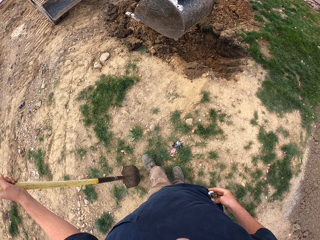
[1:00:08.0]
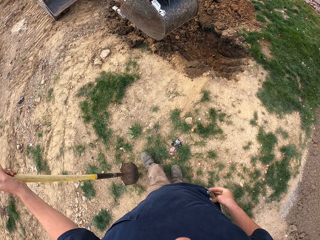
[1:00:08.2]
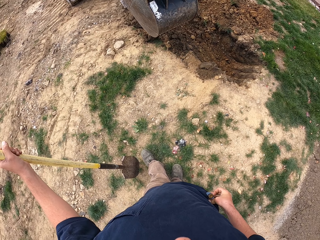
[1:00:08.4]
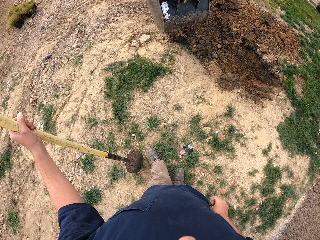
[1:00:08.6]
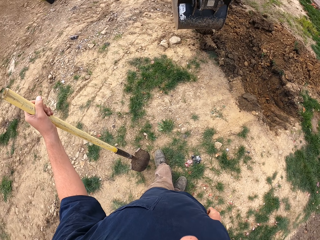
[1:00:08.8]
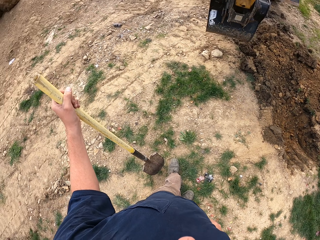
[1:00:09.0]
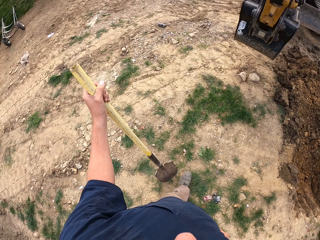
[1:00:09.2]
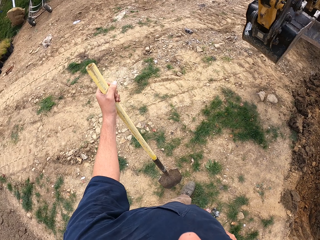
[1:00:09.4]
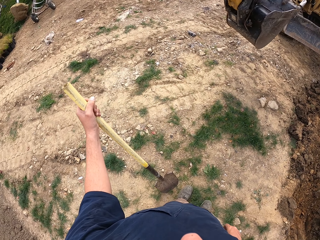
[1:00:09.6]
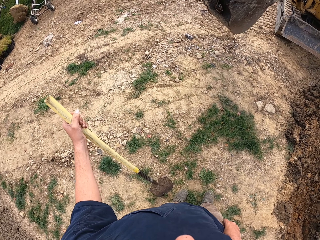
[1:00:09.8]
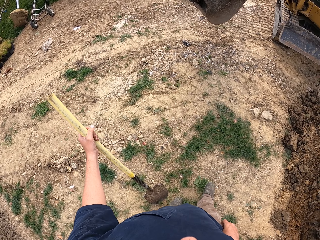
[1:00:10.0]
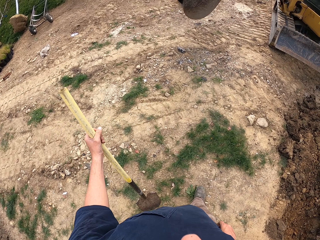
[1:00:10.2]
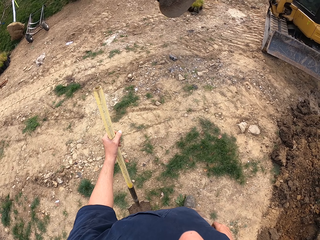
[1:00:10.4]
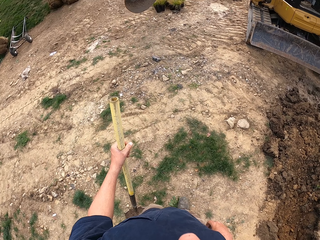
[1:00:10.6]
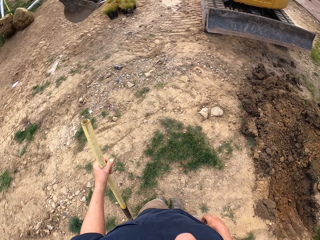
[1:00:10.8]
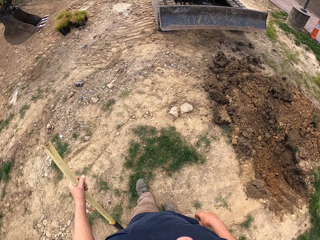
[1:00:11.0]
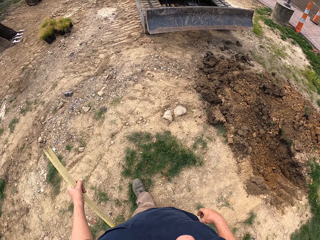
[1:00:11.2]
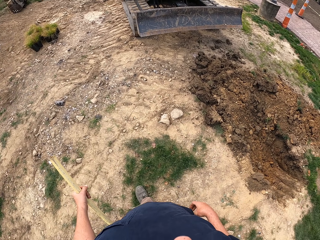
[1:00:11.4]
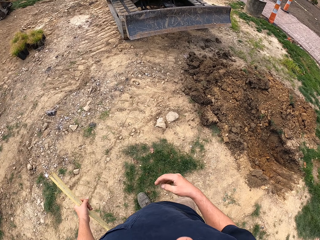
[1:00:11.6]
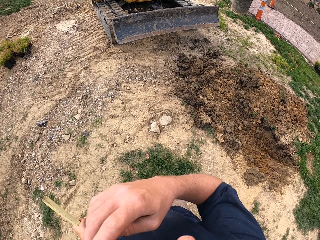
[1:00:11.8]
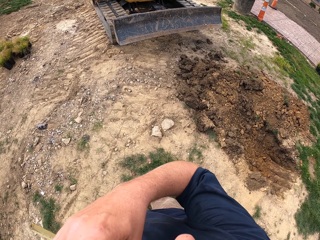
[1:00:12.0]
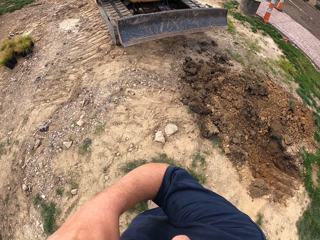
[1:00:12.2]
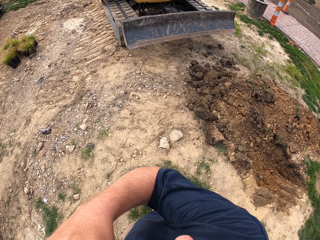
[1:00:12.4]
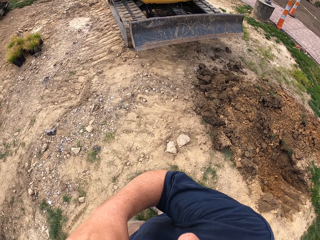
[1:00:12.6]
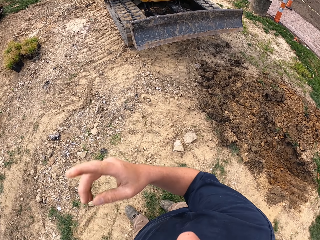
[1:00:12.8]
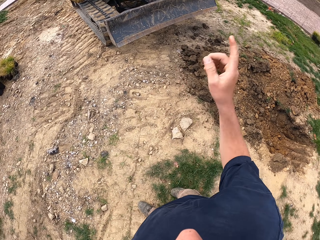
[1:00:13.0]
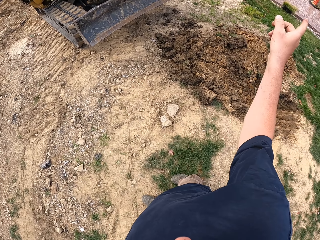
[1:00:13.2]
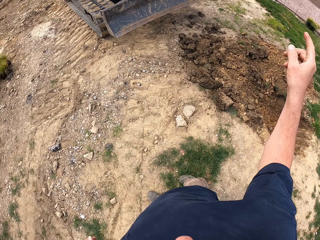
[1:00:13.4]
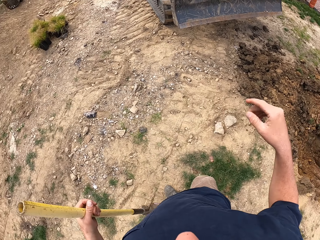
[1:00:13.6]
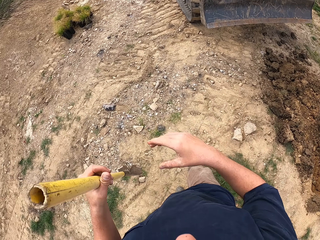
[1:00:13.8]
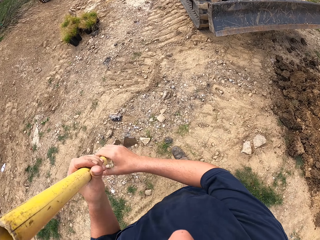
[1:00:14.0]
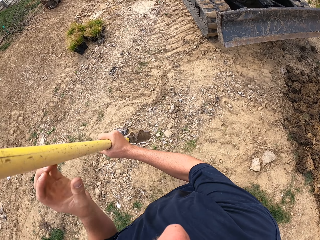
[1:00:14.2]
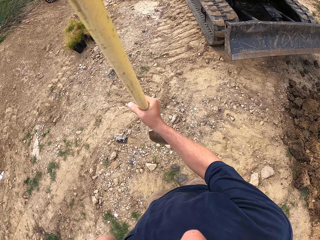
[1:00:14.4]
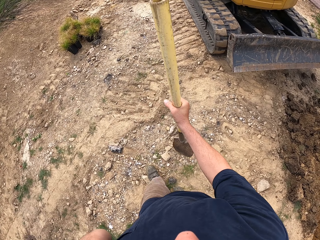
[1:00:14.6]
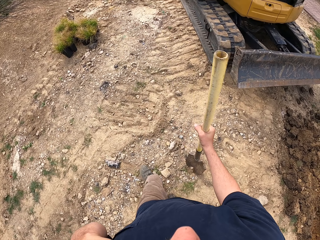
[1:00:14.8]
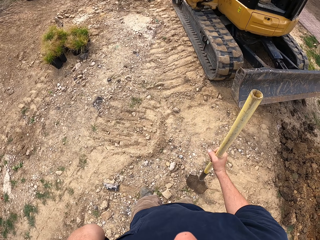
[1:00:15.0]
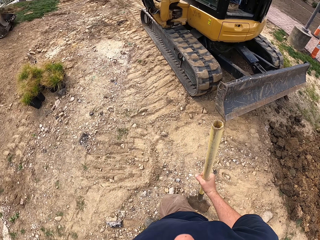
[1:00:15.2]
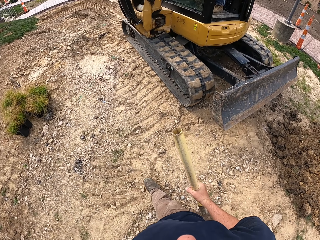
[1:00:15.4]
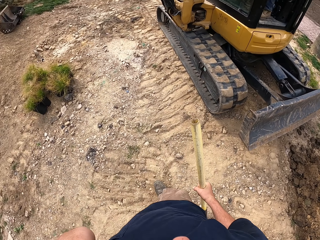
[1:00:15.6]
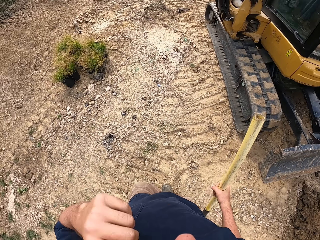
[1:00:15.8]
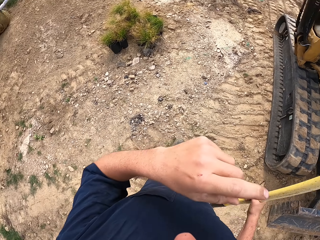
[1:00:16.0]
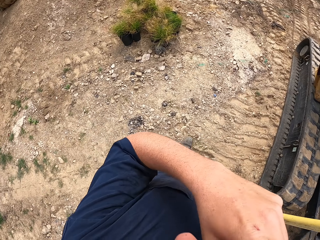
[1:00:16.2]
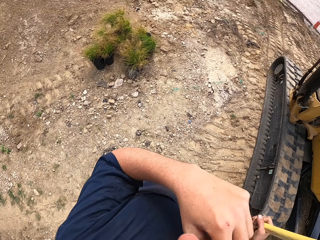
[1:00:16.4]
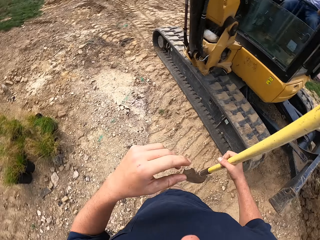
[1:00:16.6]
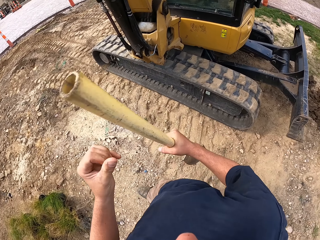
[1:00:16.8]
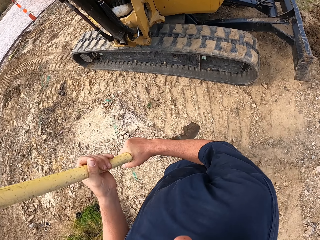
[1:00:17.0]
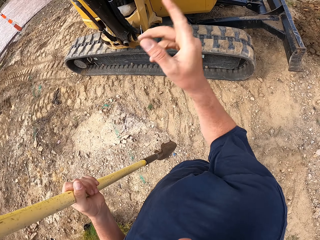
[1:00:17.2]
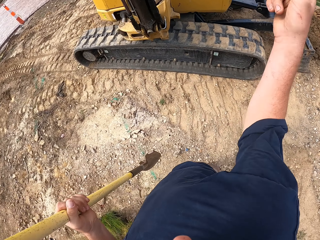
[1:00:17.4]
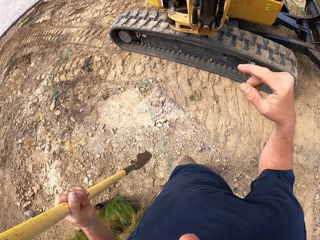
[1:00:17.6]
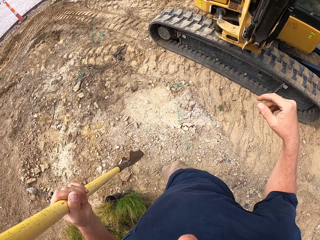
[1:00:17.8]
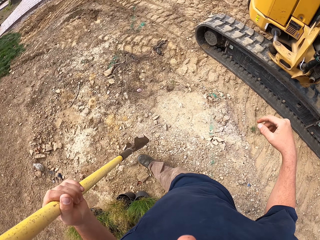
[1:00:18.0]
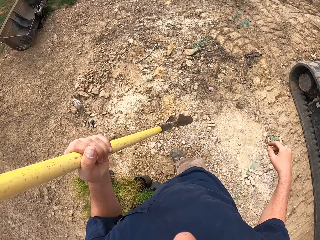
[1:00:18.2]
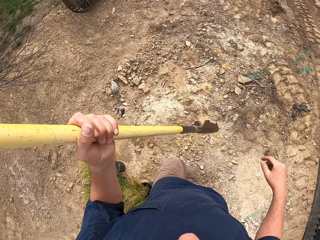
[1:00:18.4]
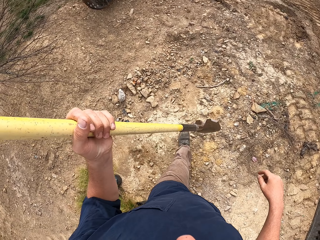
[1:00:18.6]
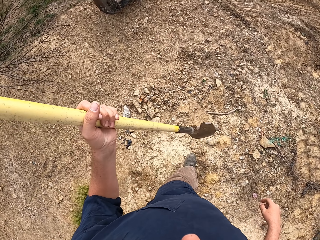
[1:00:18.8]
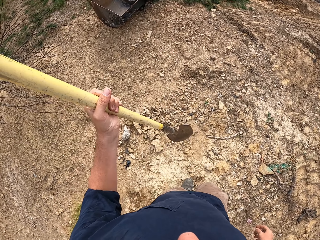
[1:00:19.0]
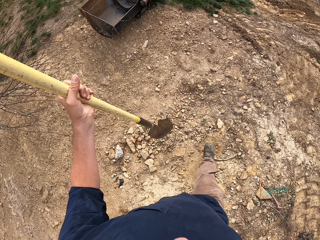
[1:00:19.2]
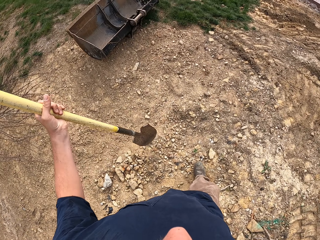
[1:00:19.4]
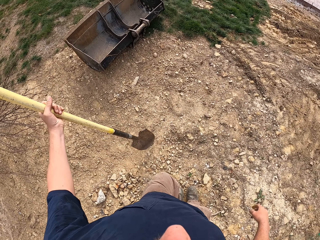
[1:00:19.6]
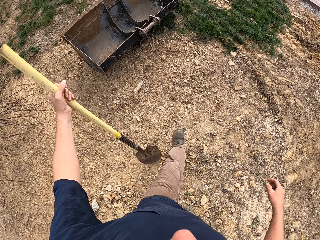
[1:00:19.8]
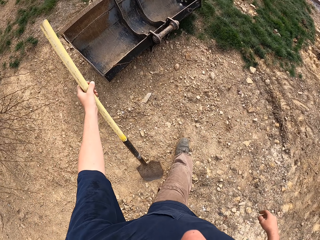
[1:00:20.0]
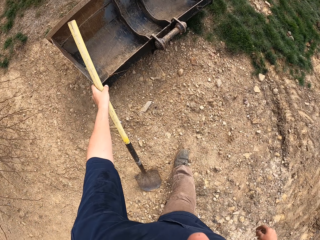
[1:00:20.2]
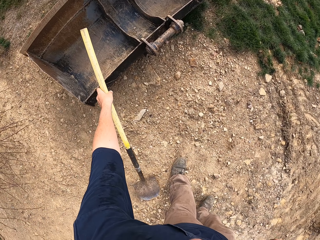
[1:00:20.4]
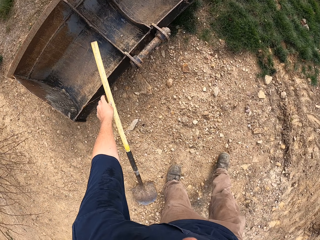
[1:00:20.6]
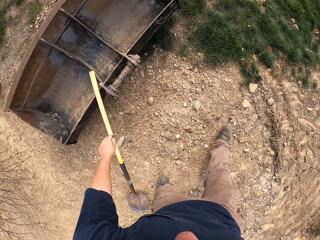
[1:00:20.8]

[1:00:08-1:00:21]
The camera wearer walks towards the tractor. He raises the right hand towards something. He touches his face. He points around the tractor, on the right. He exchanges the shovel to the right hand. He holds the shovel with the right hand. He raises the left hand towards something. He exchanges the shovel to the left hand. He holds the shovel with the left hand. He points towards the tractor. He moves a hand. He moves towards an excavator bucket.

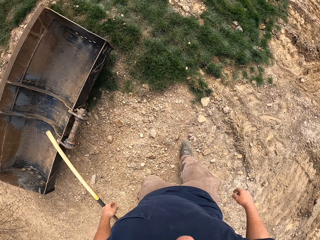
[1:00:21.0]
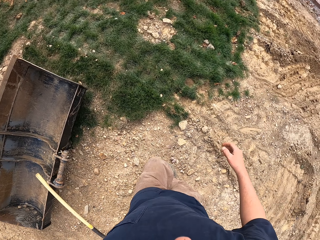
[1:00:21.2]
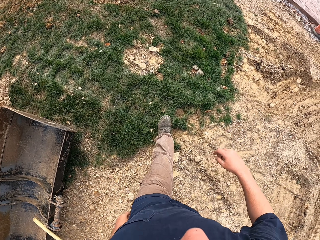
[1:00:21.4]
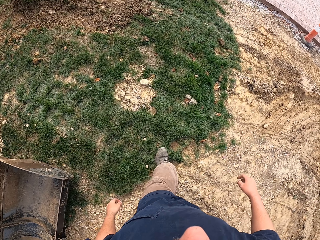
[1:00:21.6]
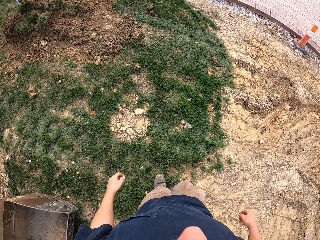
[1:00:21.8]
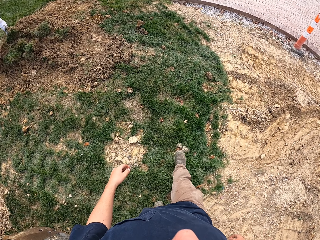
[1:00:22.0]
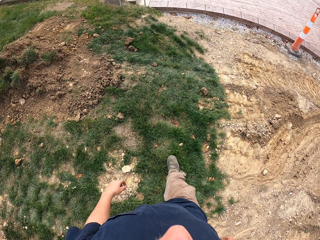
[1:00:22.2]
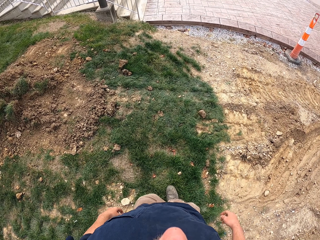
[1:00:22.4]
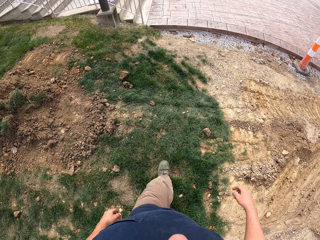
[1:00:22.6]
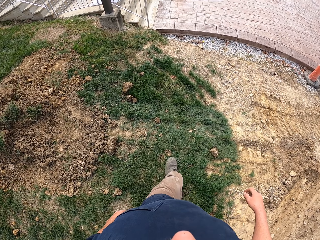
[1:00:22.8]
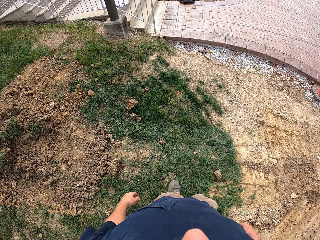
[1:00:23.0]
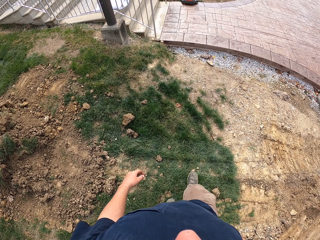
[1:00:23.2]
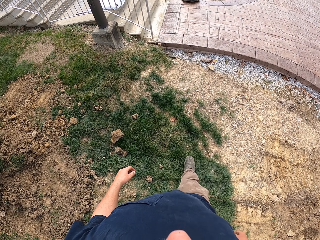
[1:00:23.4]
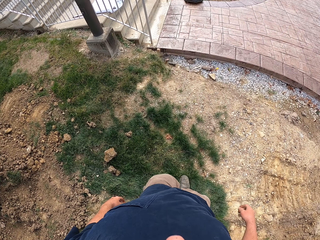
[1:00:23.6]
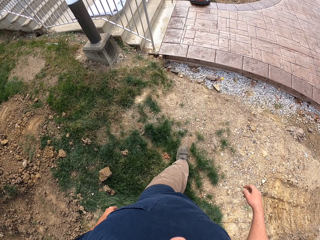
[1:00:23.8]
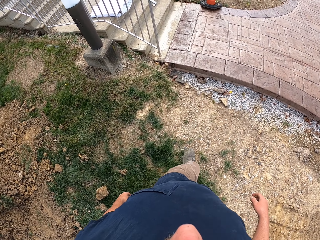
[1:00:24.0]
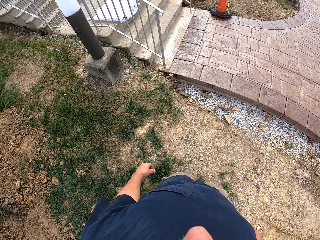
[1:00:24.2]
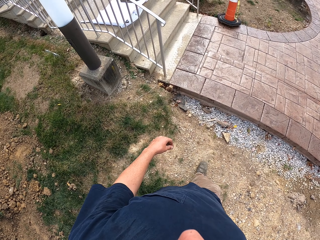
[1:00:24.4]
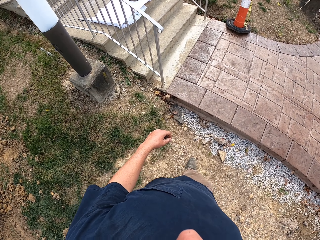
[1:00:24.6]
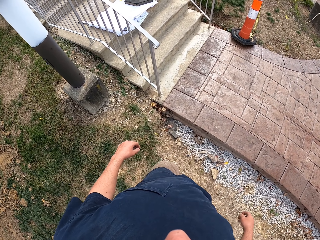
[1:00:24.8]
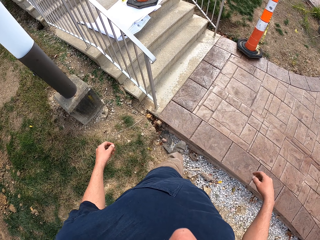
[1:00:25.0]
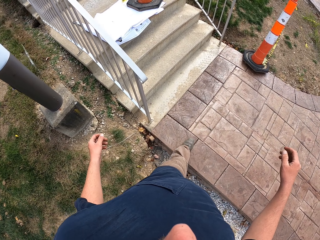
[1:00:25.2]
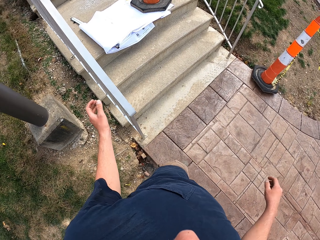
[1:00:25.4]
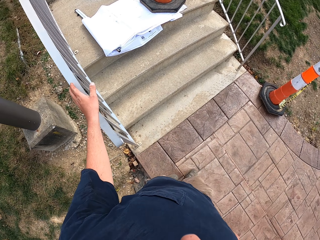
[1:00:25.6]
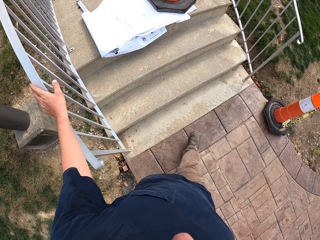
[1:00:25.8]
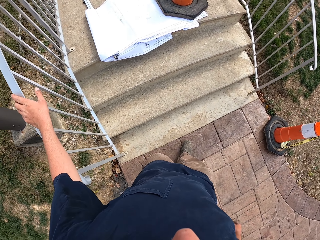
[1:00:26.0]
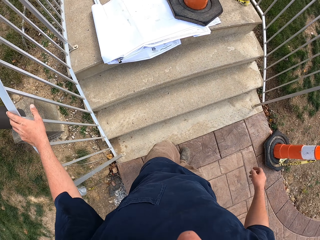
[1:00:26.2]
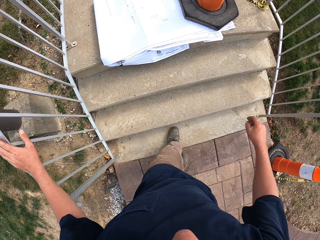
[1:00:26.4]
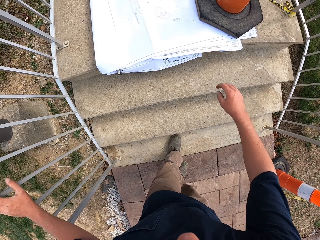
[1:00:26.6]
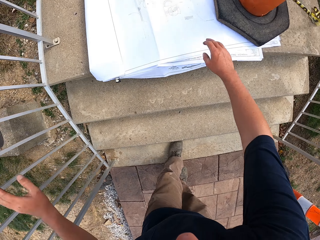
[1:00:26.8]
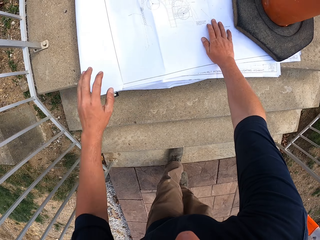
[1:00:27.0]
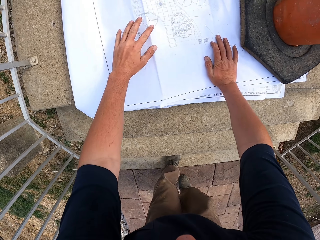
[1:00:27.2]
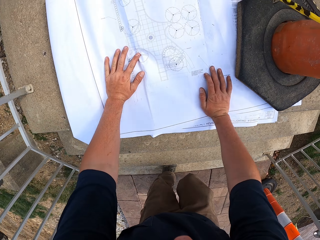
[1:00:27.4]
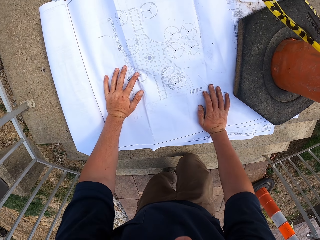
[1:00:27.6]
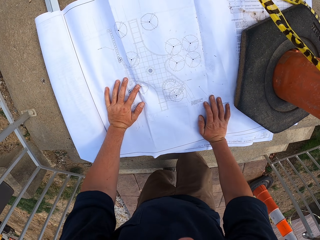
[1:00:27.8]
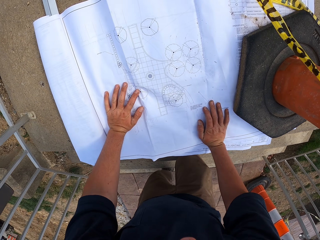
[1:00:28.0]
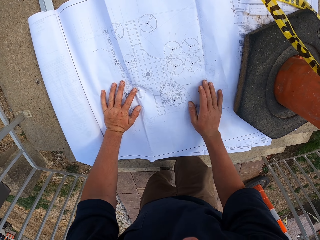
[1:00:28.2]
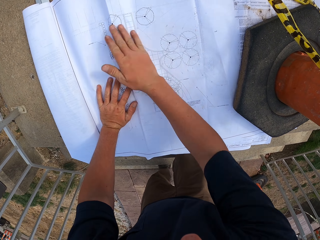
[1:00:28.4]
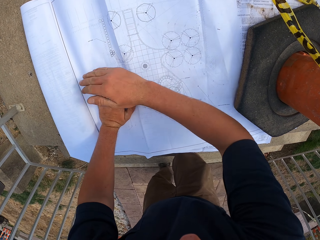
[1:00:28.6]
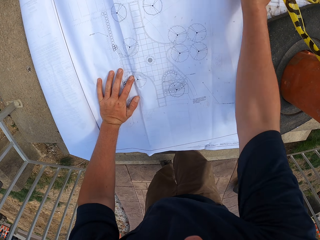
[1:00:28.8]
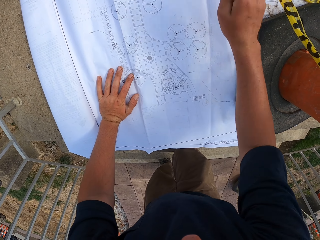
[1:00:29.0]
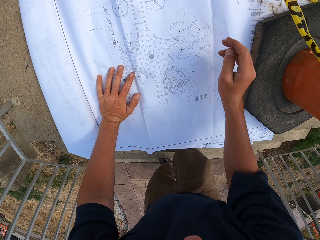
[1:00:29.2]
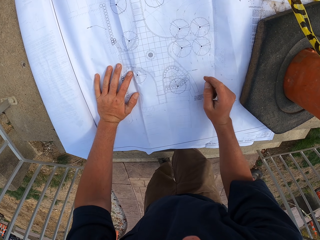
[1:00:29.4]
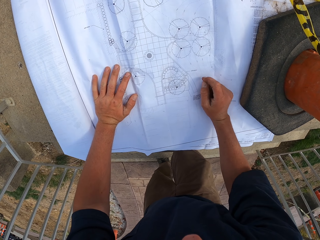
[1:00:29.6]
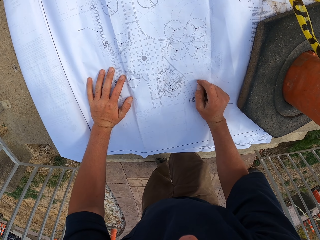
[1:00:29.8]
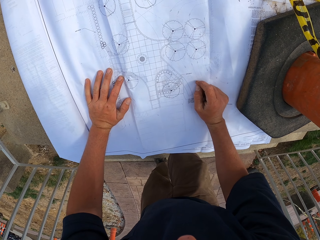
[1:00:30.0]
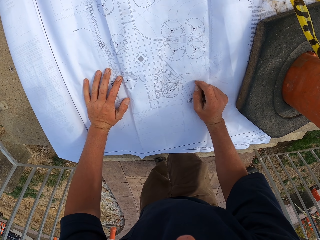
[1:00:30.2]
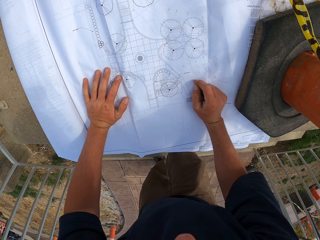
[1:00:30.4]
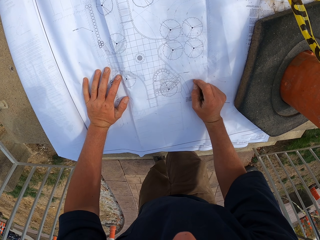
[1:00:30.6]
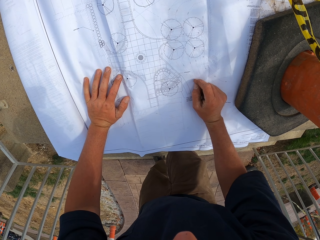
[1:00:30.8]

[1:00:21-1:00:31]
The camera wearer places the shovel on the excavator bucket. They walk towards the stairs. They move towards a walkway. They walk on the walkway. They climb the staircase. They stretch a hand. They bend on the paper. They place hands on a booklet. They kneel on the staircase. They wipe the booklet with a hand.
